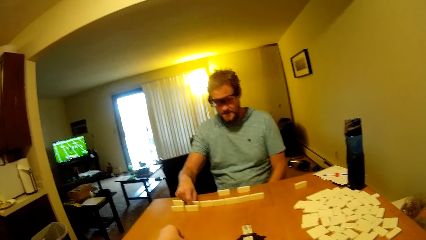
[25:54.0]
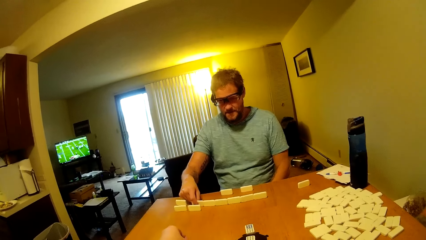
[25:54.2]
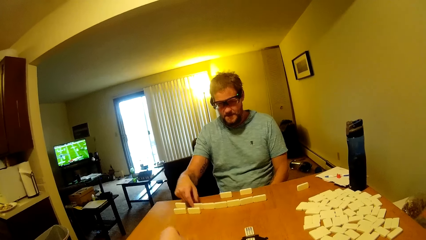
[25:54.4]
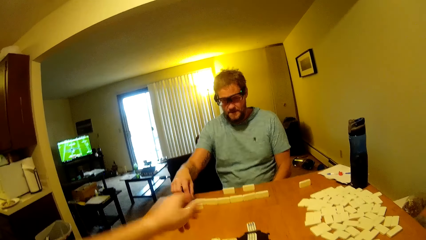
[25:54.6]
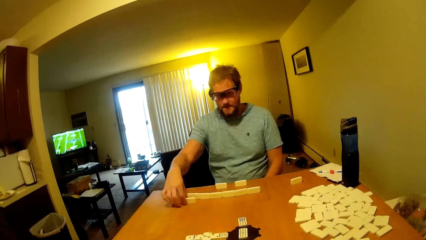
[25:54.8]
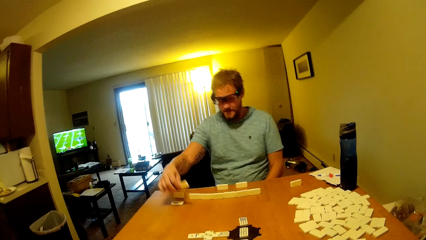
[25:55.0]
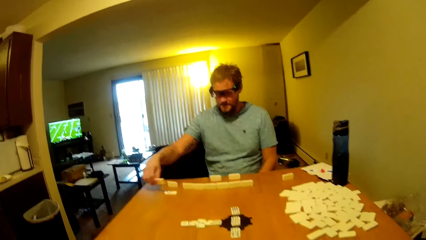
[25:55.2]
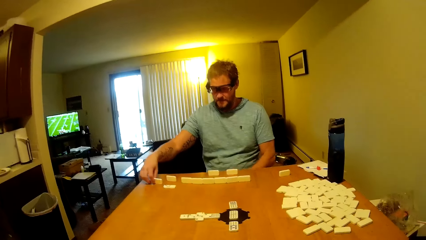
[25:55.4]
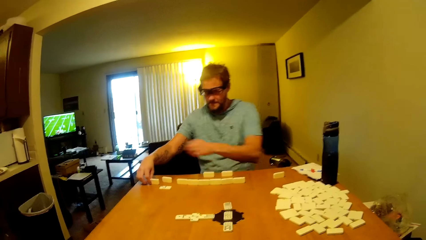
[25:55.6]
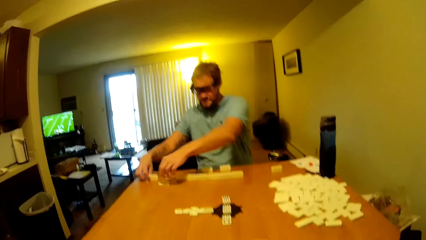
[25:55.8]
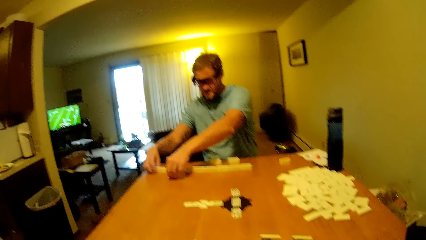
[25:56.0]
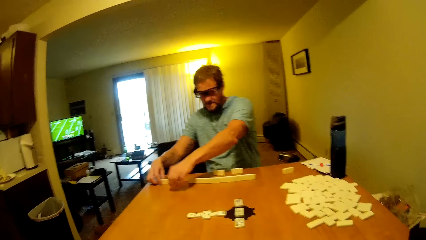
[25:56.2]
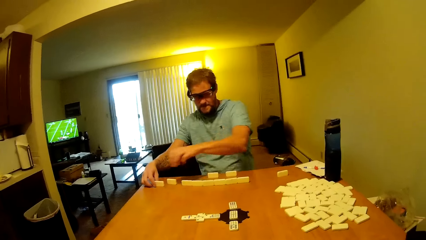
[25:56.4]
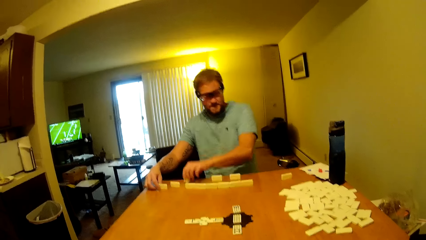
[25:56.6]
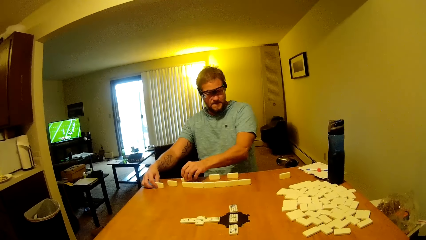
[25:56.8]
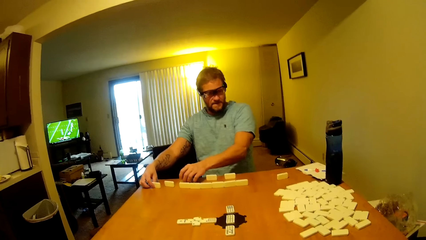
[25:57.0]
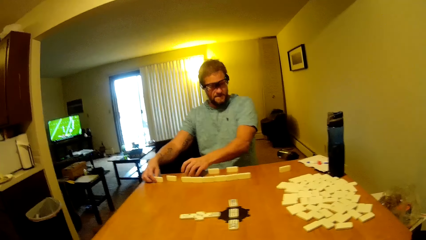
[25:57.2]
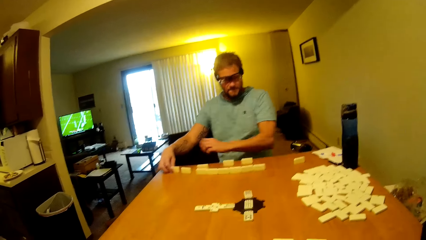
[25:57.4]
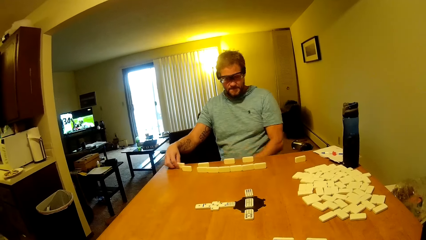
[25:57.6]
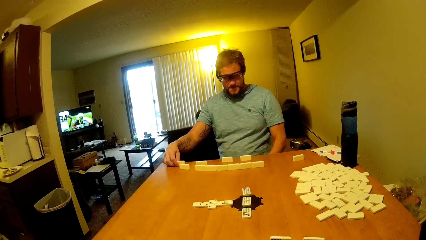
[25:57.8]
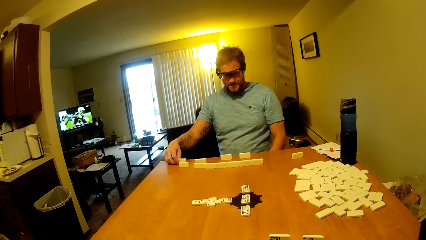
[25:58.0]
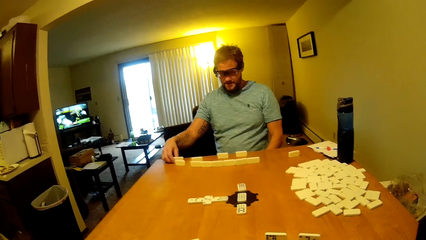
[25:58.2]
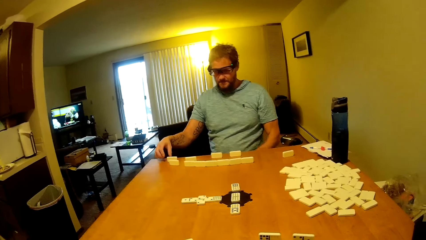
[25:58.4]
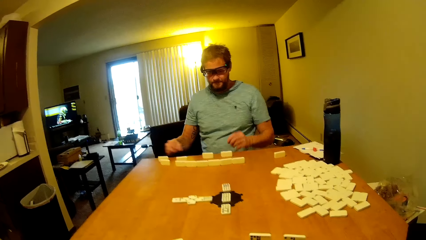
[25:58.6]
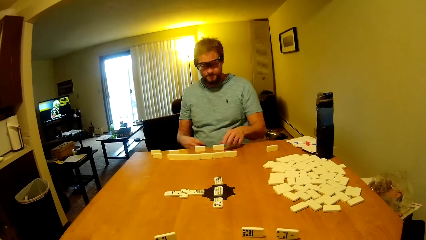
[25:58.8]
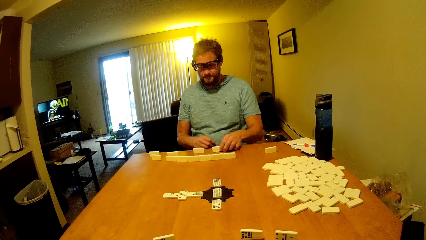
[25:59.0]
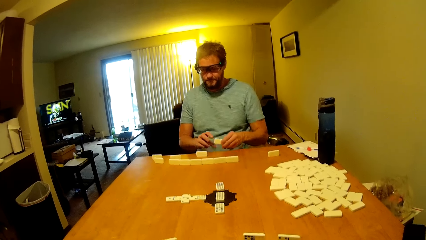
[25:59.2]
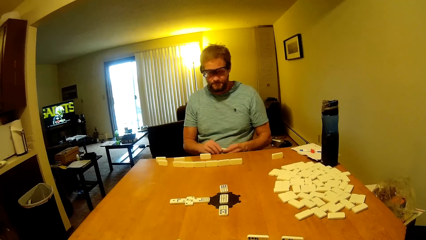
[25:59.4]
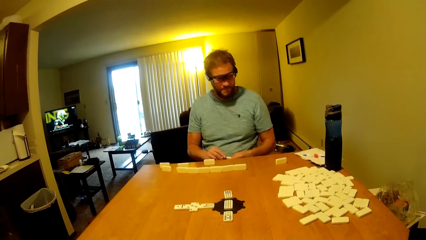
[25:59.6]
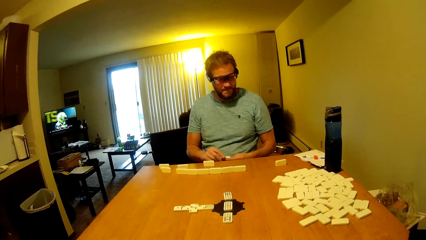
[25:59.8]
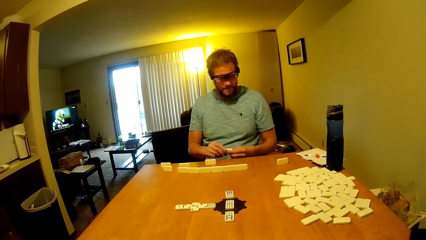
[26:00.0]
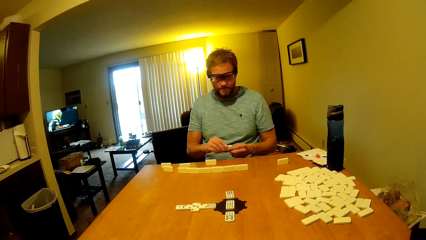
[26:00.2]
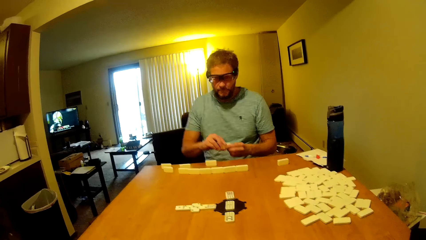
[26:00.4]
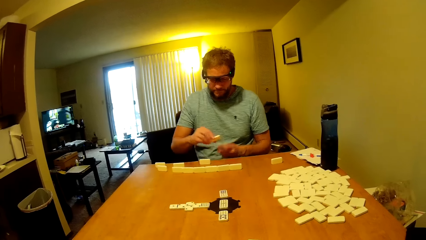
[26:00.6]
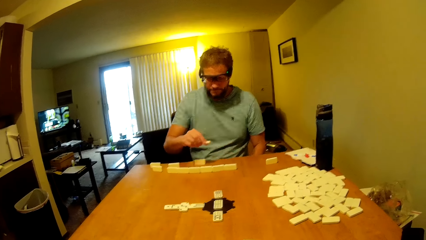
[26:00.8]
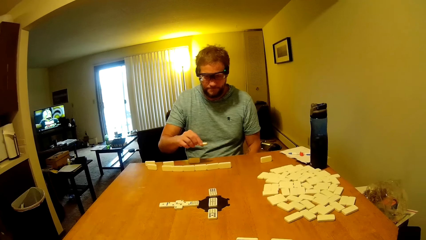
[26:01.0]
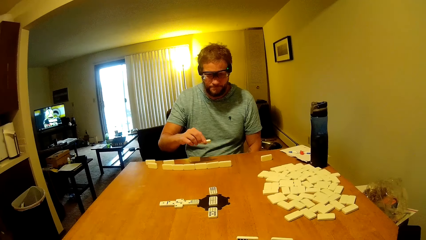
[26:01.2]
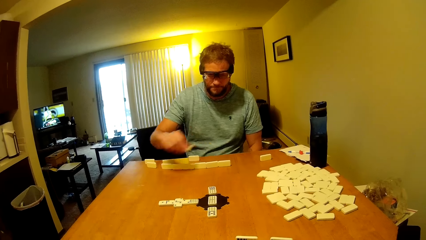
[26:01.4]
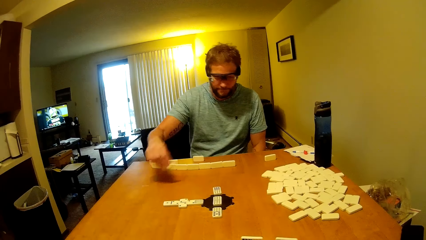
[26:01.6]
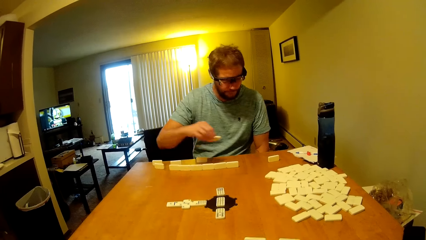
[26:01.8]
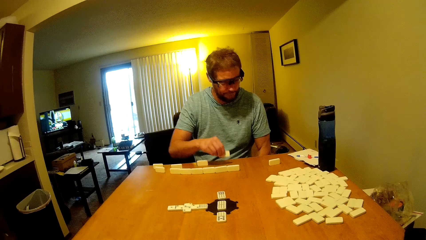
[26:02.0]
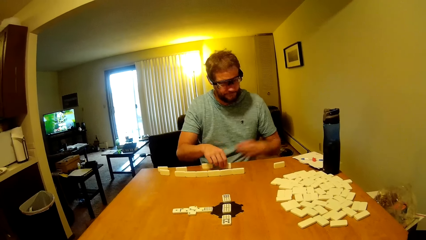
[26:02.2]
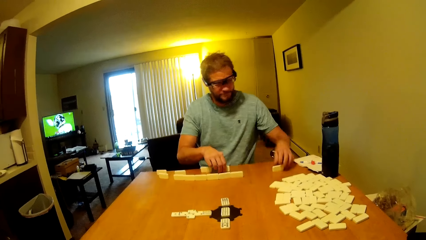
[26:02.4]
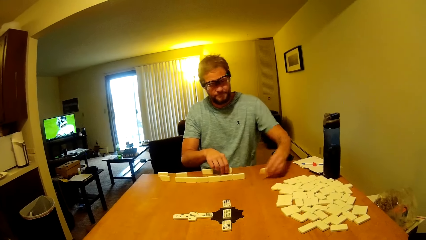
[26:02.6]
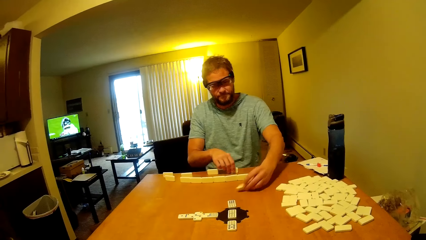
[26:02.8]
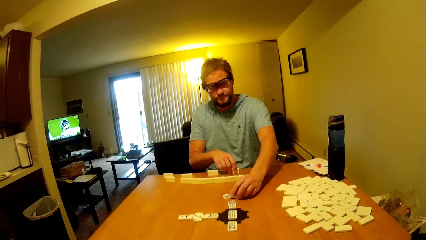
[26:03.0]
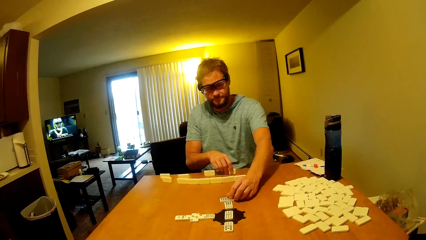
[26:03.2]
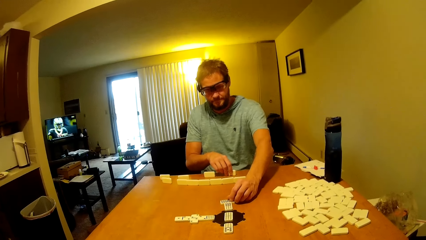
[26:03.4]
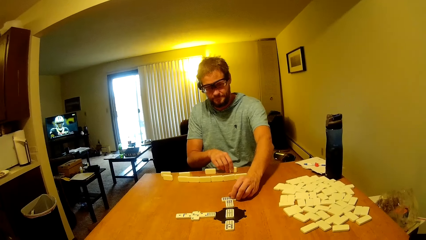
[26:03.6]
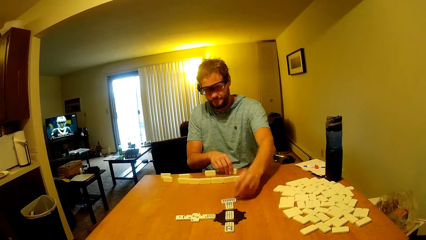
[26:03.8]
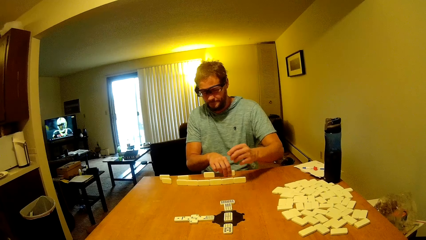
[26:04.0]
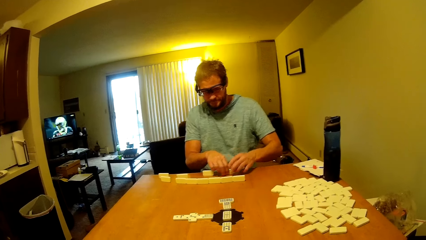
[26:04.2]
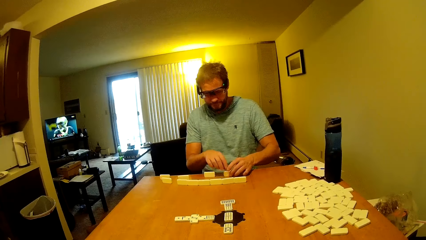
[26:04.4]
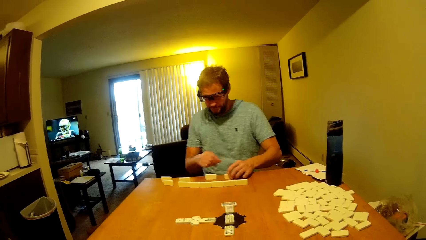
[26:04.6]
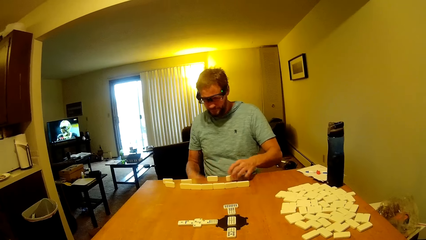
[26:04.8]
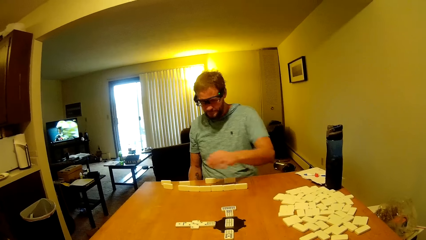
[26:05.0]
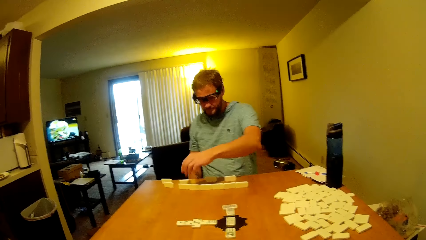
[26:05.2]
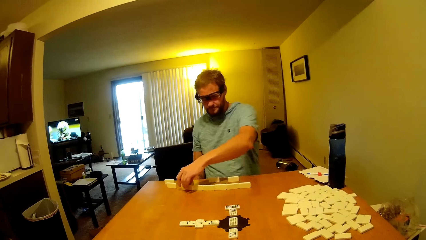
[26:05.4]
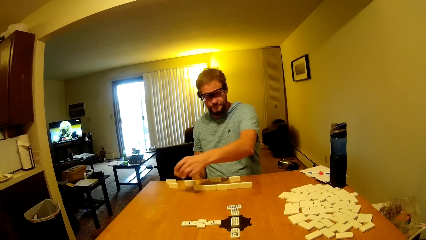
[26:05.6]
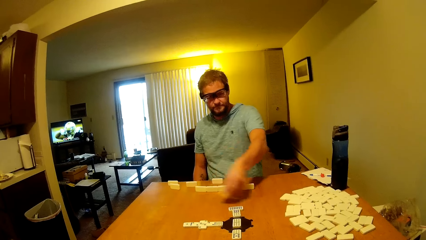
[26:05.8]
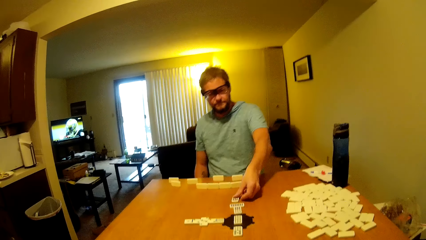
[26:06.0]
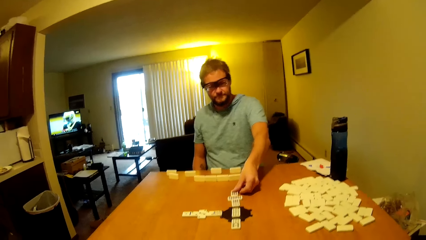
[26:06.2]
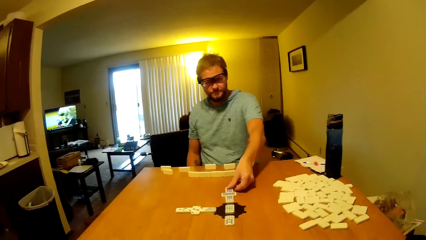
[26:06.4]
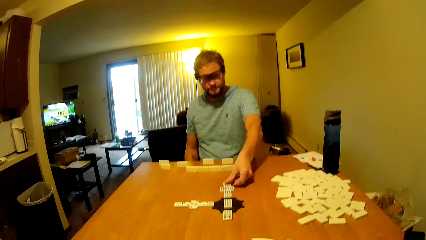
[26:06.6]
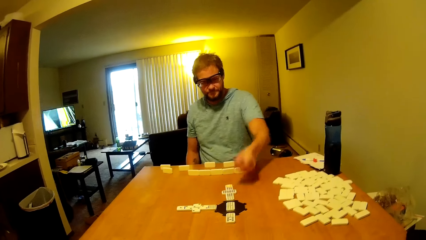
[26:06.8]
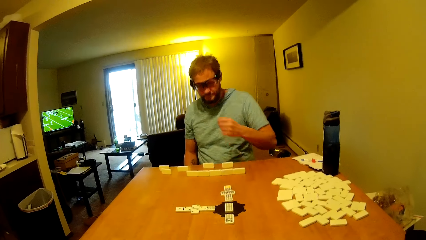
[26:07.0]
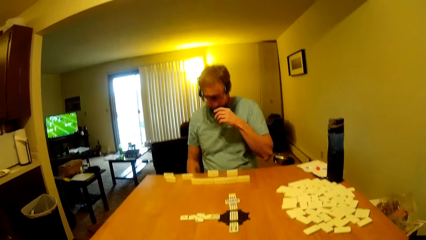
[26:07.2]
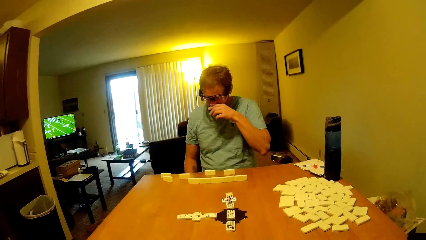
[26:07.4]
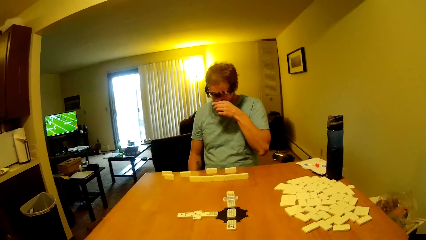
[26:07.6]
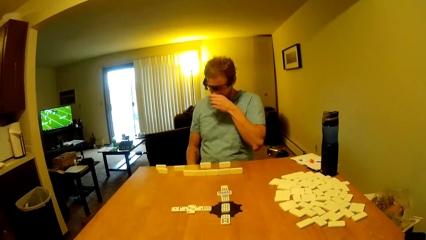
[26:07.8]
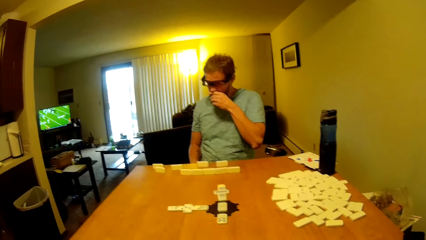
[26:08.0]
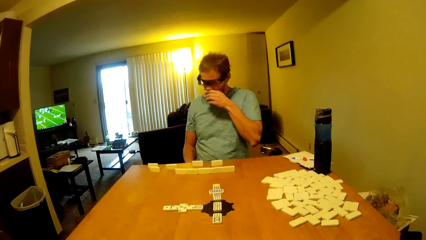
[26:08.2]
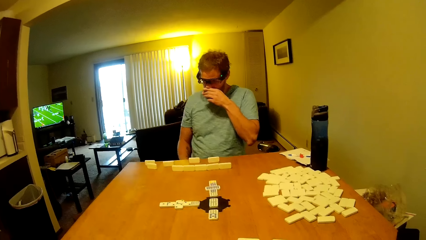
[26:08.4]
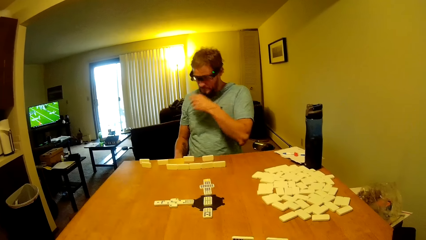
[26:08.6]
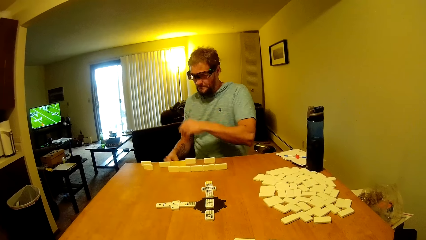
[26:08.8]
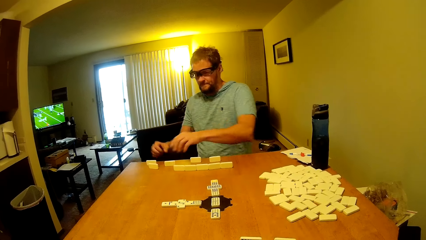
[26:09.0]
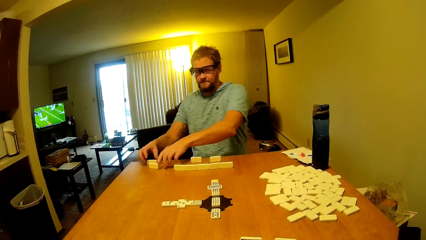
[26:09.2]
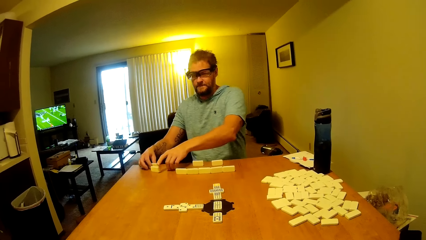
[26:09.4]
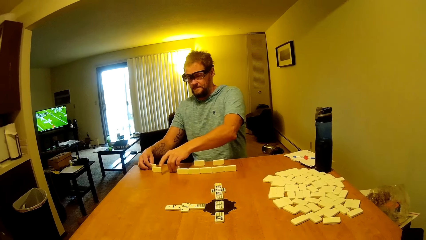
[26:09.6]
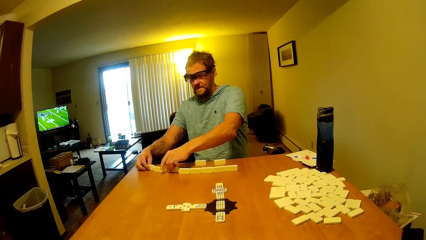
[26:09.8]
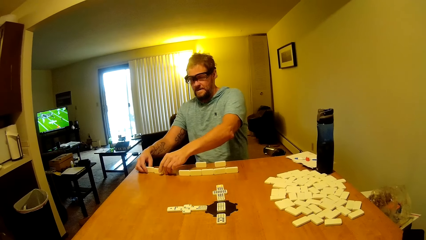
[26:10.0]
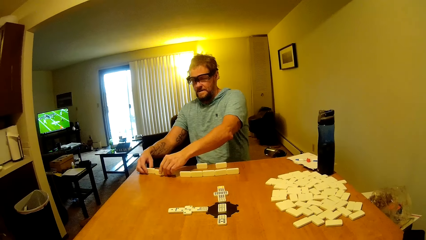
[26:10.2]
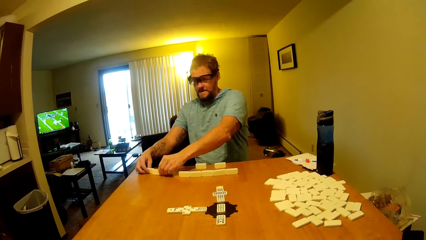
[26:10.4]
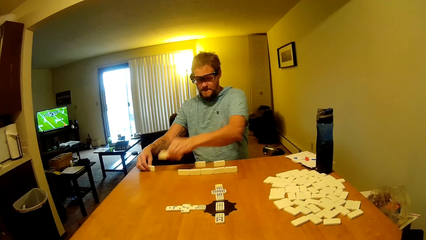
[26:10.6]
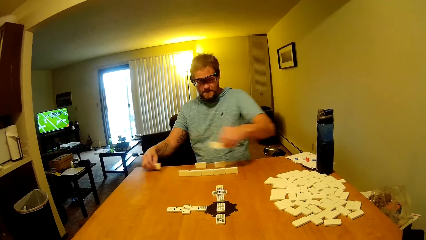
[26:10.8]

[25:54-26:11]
A man arranges the word boards. He picks a domino tile on the table, puts a domino tile on the table, picks a domino tile on the table, puts a domino tile on the table, picks a domino tile on the table and puts a domino tile on the table. He touches the nose, arranges the word boards and touches the domino tiles on the table.
